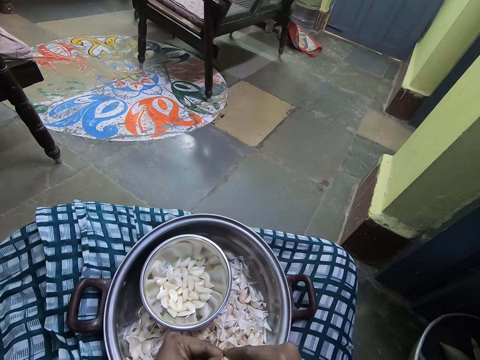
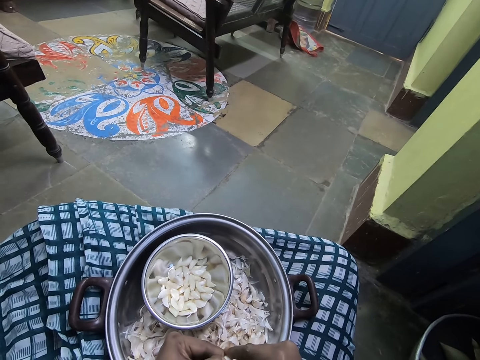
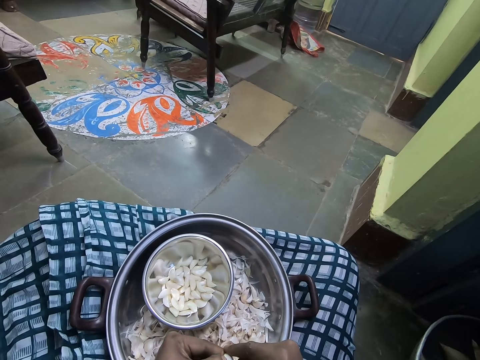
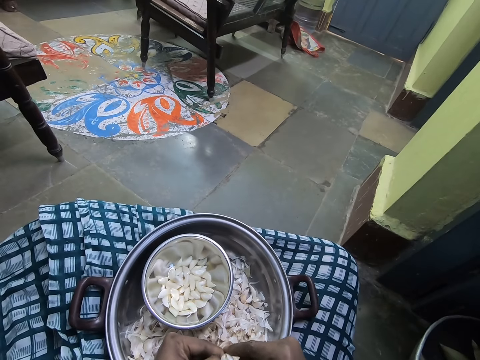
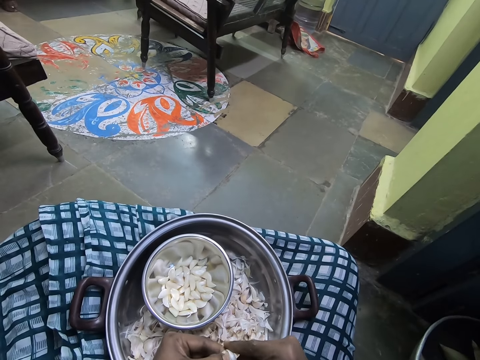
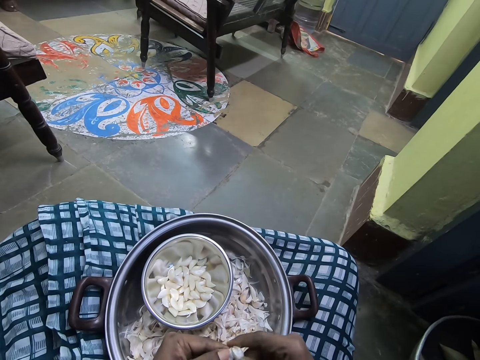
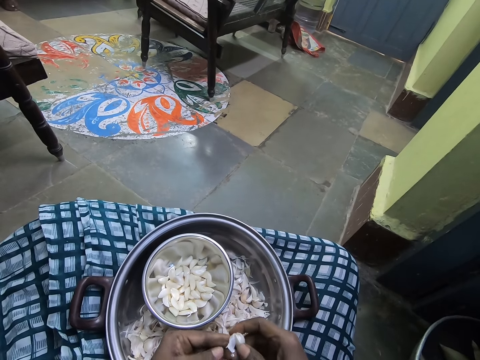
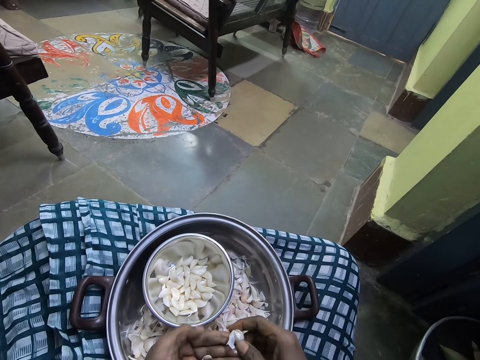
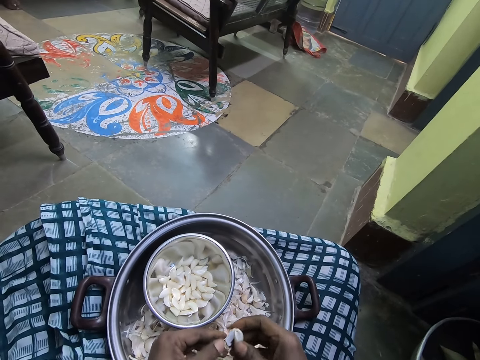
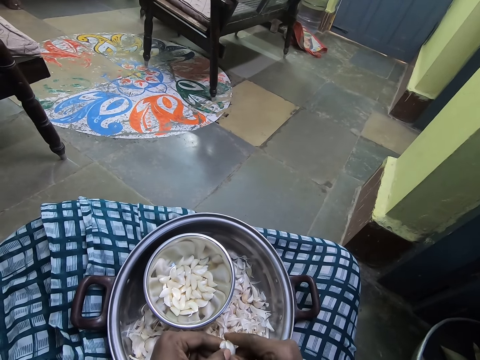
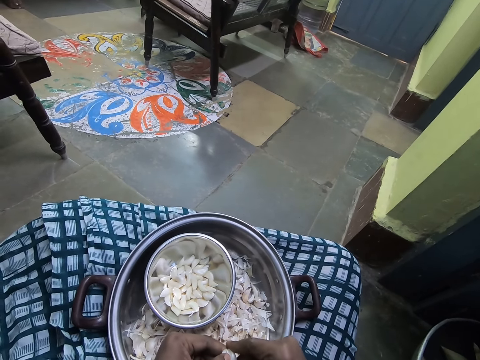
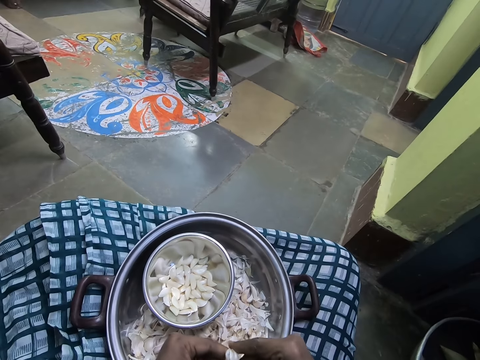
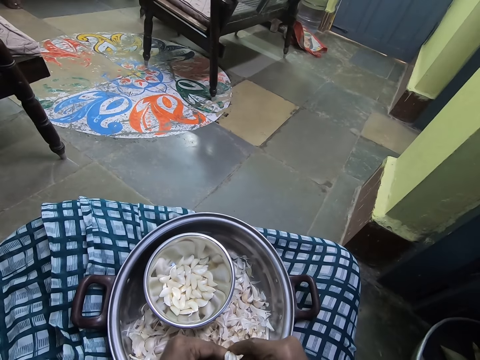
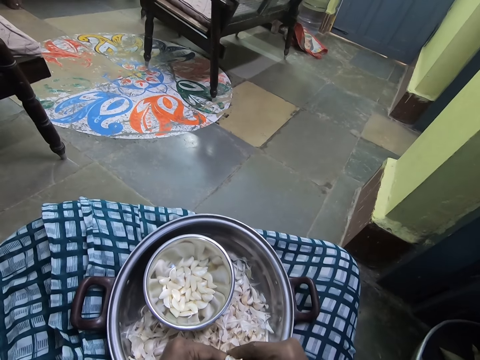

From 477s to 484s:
The camera wearer peels the garlic with both hands.

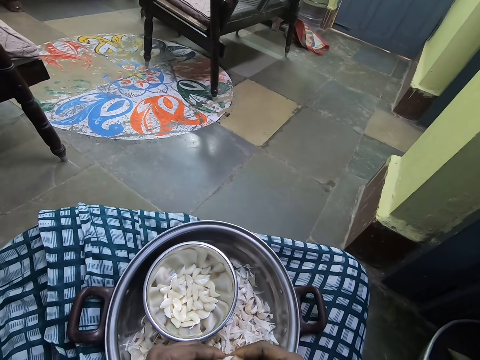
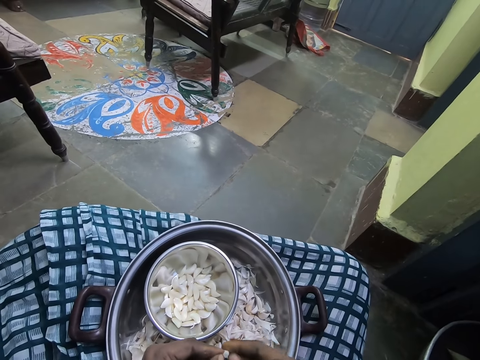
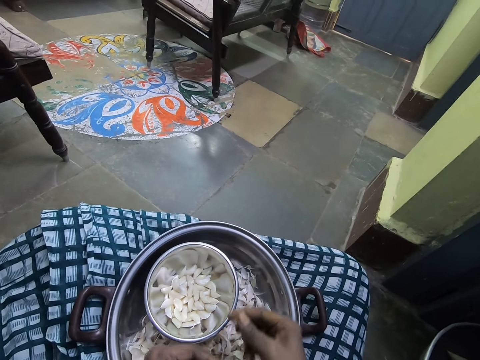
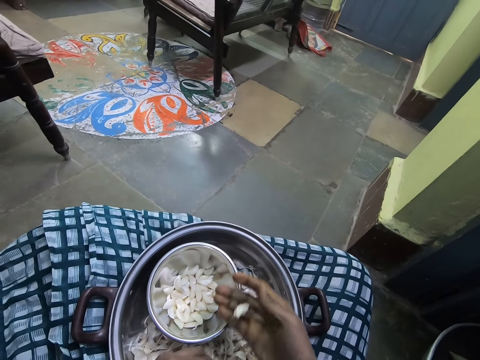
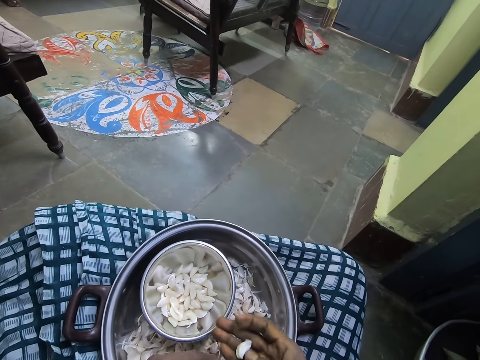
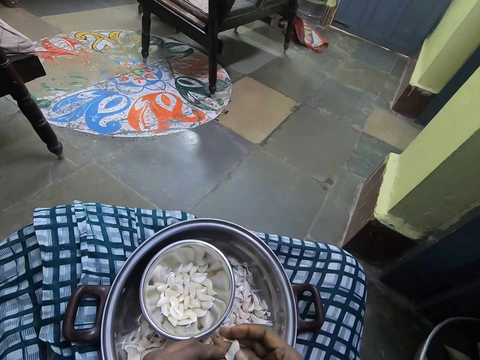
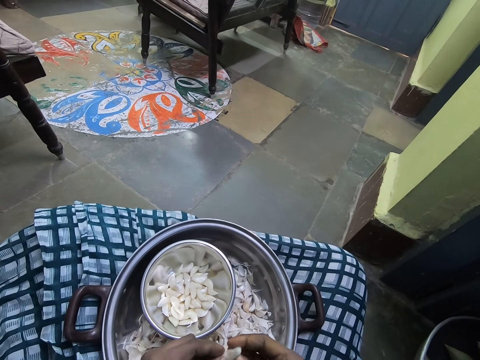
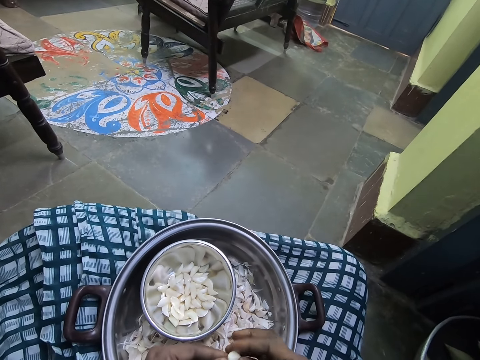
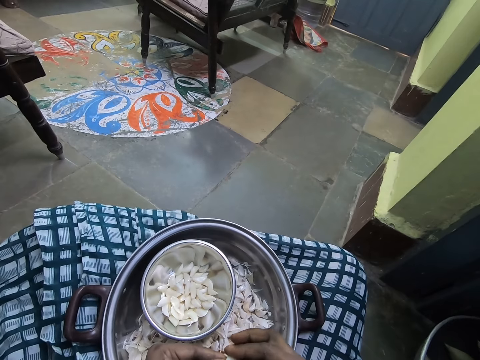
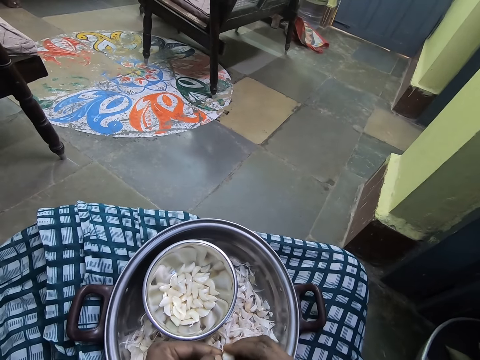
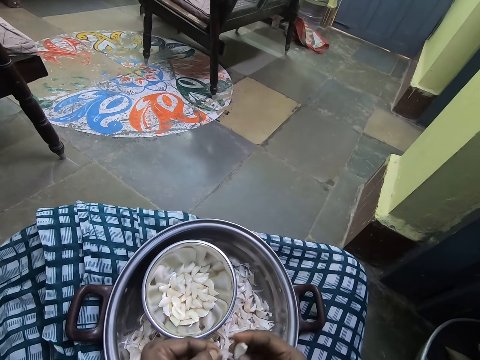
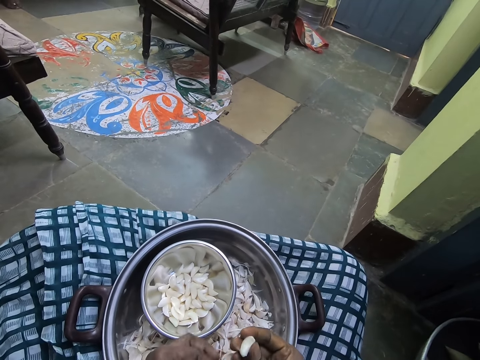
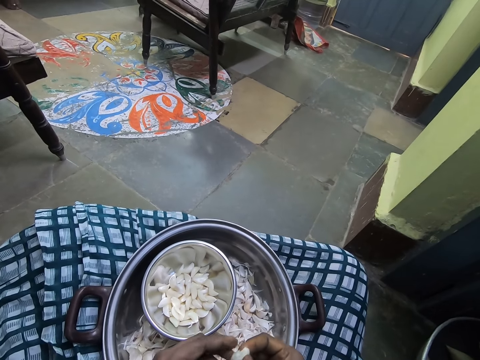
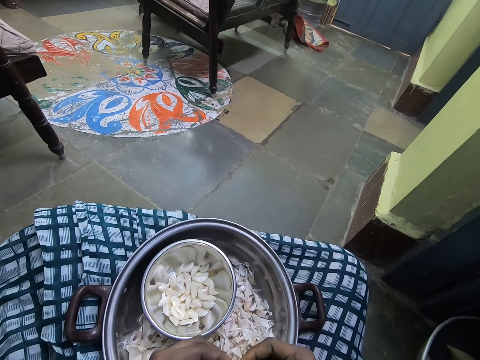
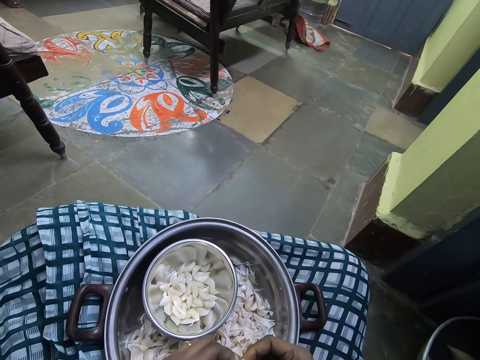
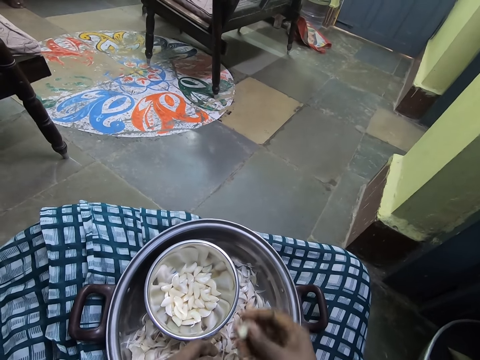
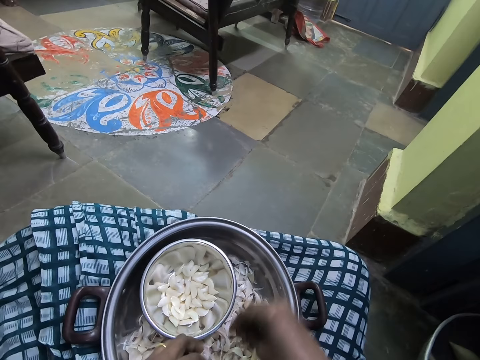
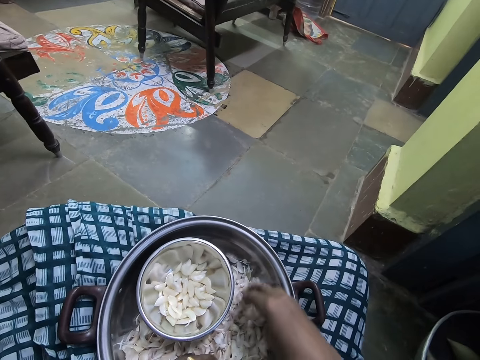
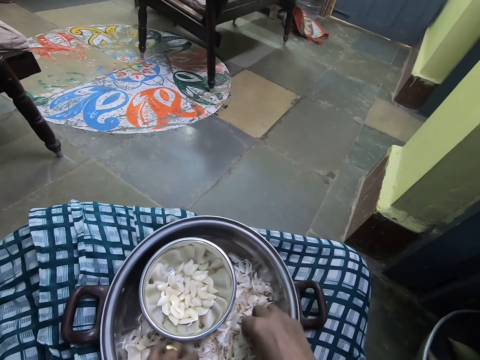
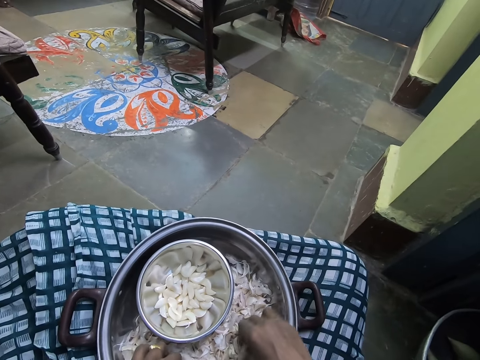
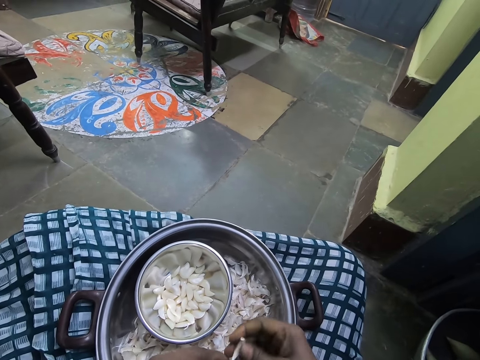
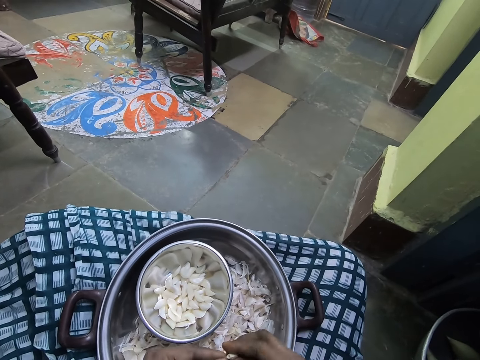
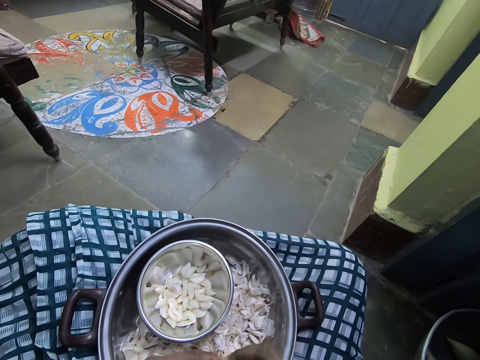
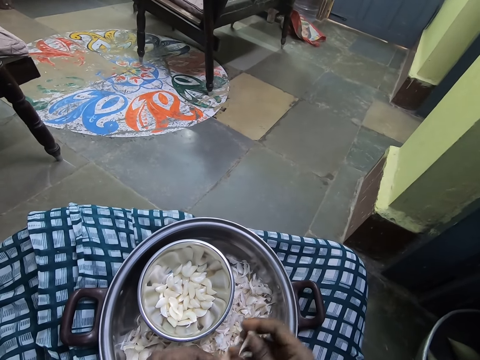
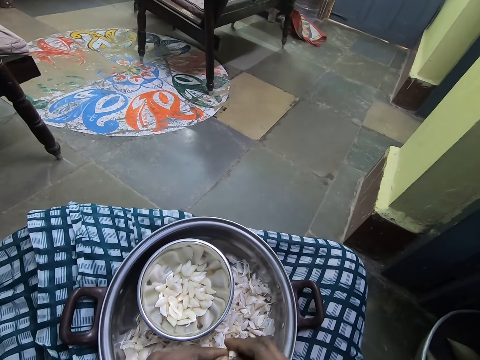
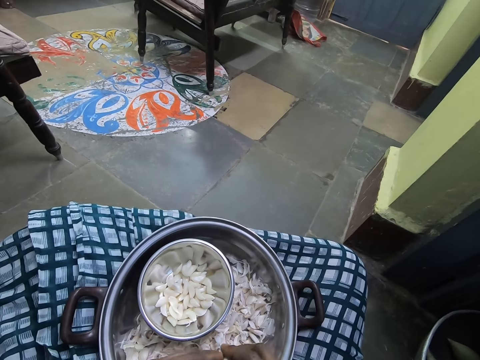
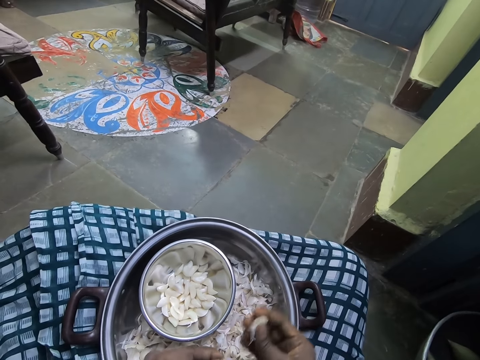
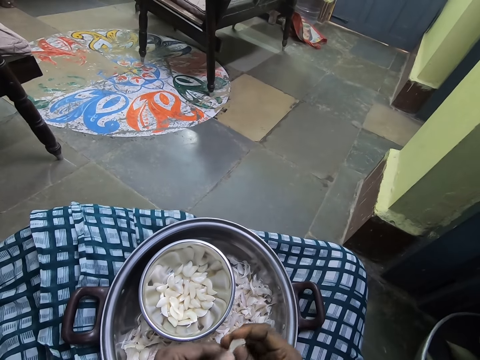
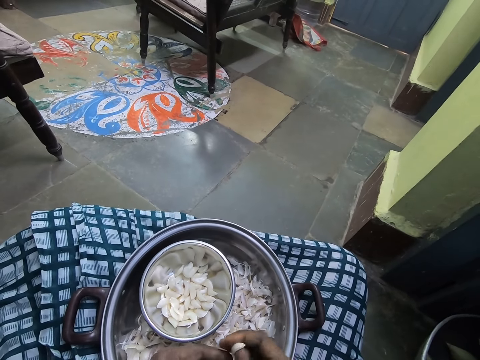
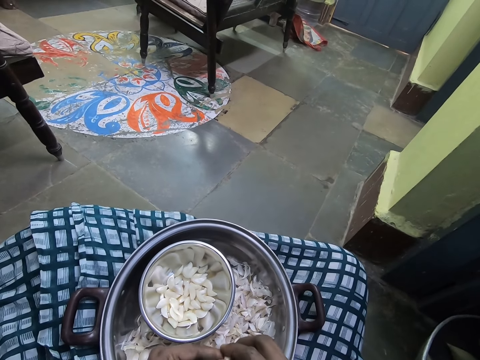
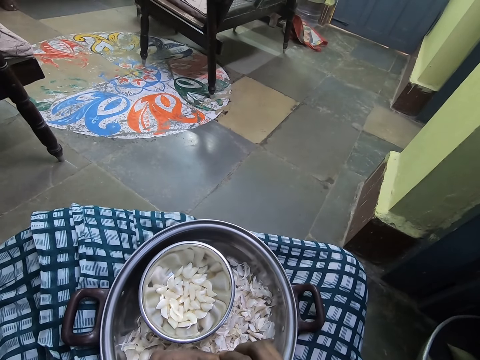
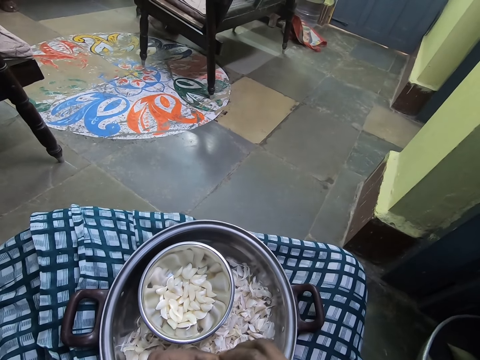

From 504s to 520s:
The camera wearer puts the garlic in a bowl. They peel the garlic with both hands. They drop a garlic into the bowl. They search for a garlic in the pot. They push the garlic in the tray. They pick up a garlic from the pot. They peel the garlic with both hands.

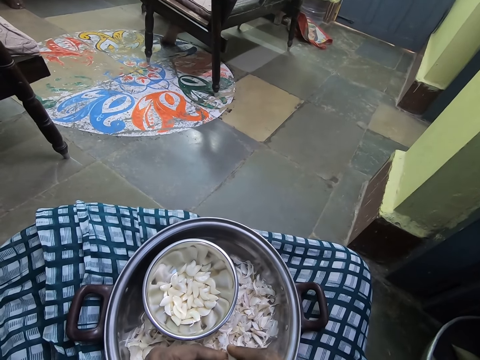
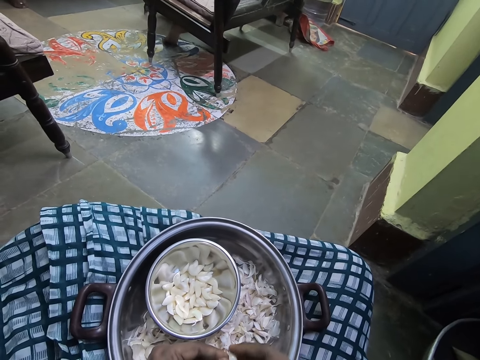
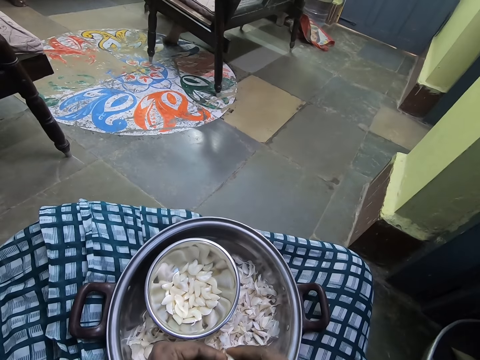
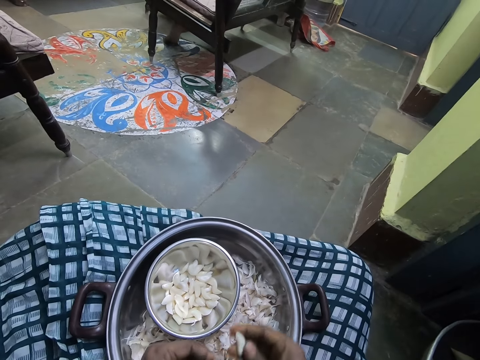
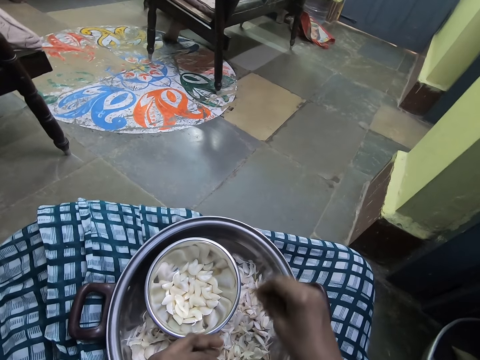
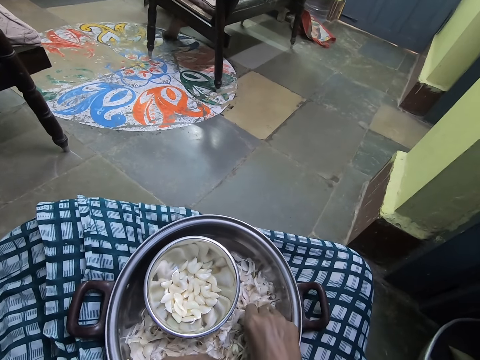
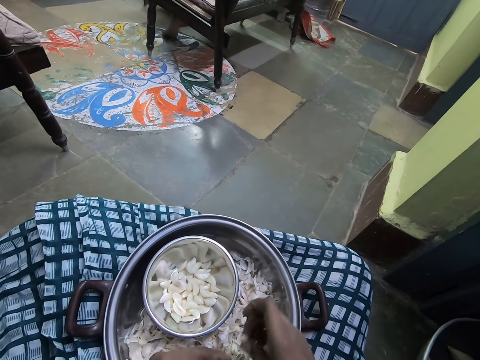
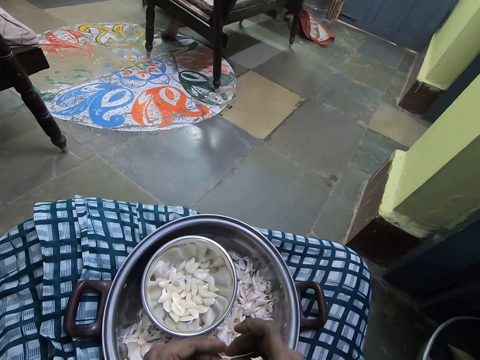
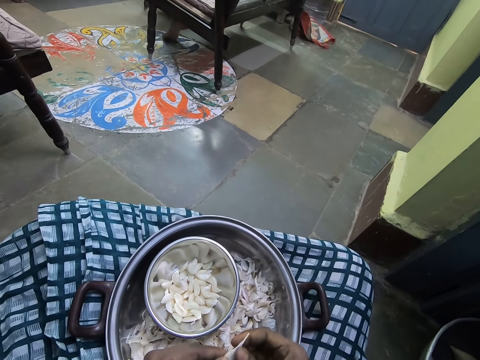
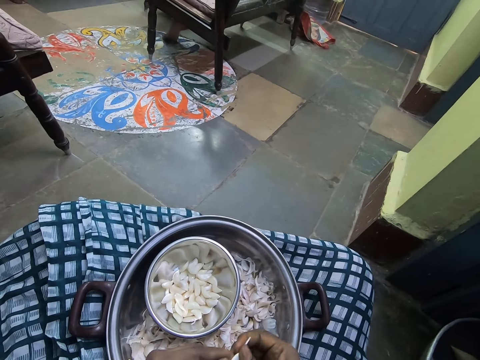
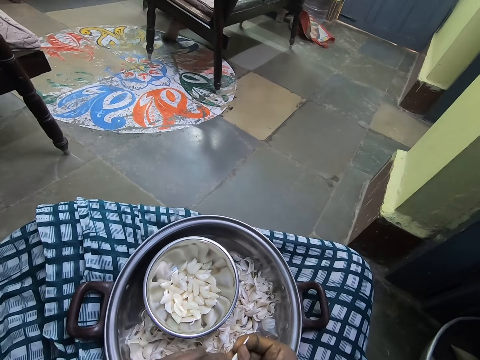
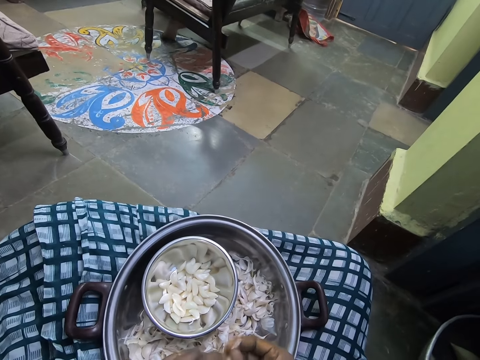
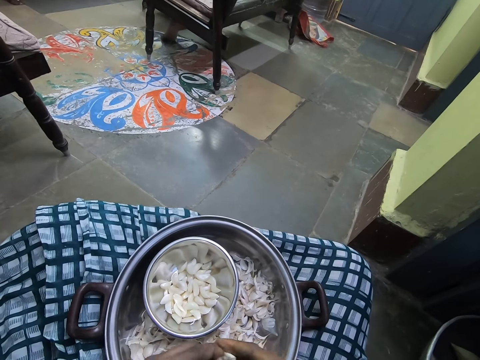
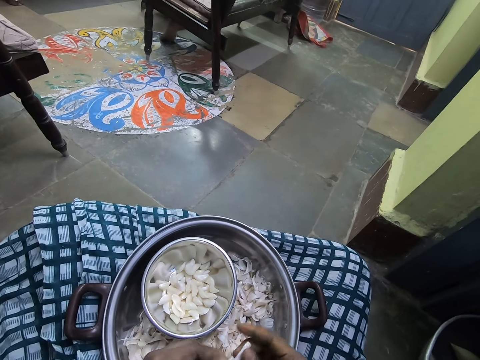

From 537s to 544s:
The camera wearer drops the garlic into a bowl. They pick up a garlic from the pot or tray. They peel the garlic.
